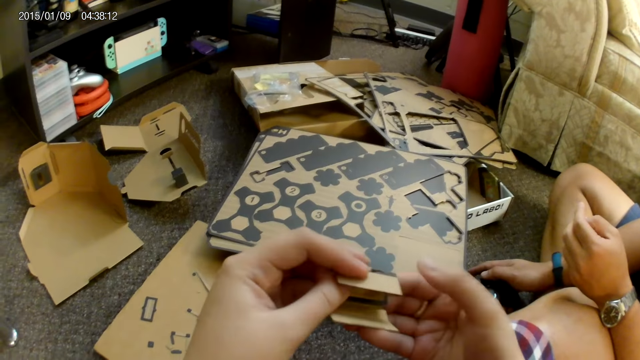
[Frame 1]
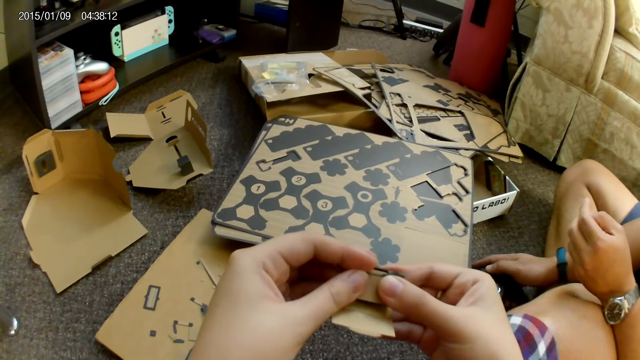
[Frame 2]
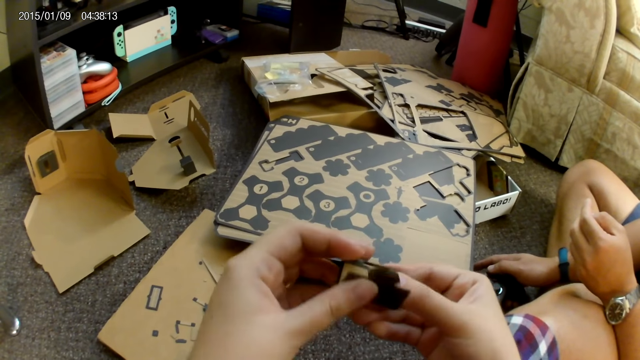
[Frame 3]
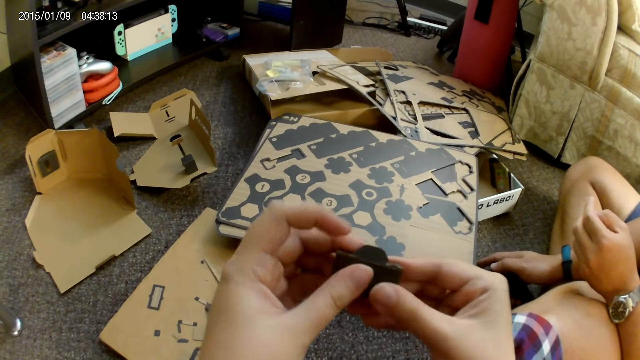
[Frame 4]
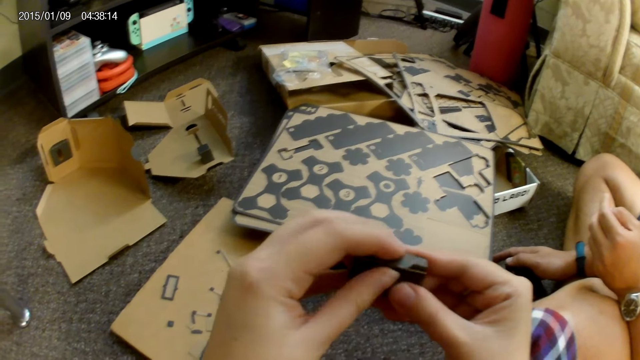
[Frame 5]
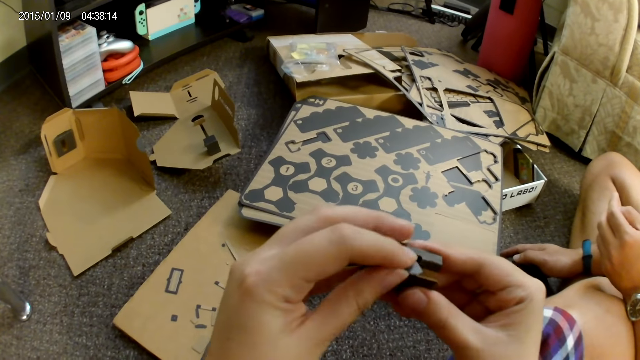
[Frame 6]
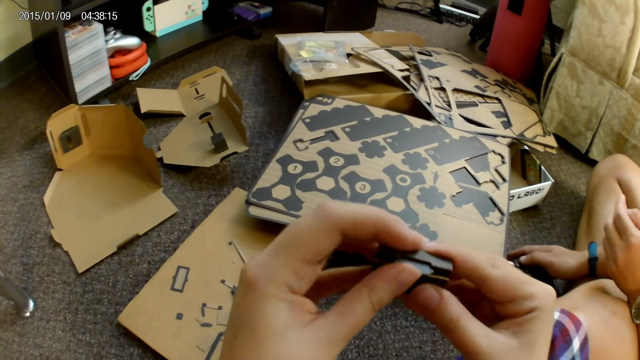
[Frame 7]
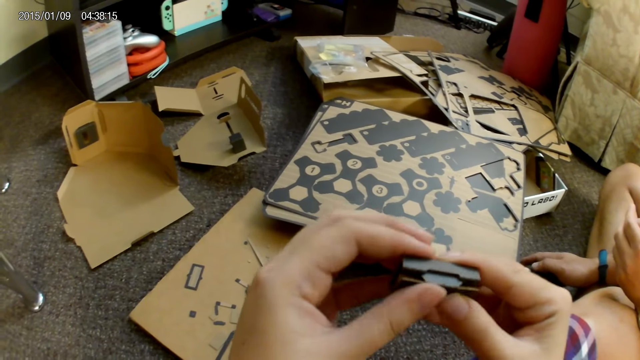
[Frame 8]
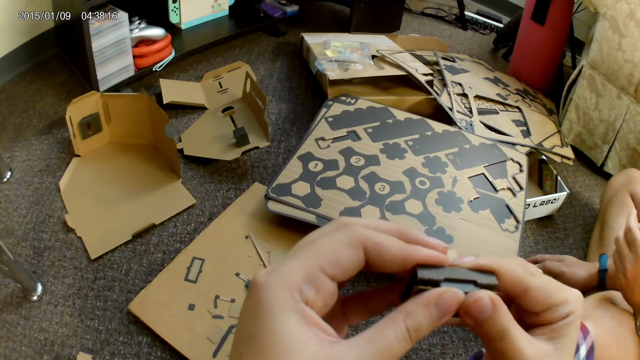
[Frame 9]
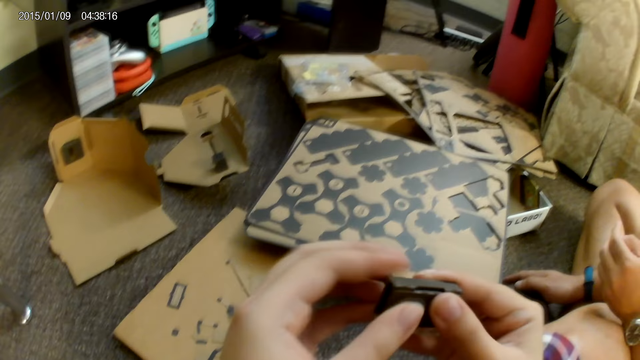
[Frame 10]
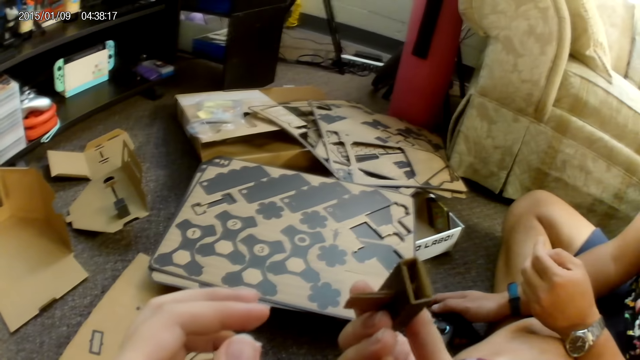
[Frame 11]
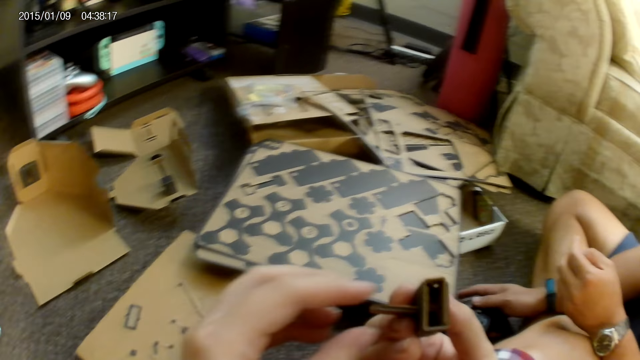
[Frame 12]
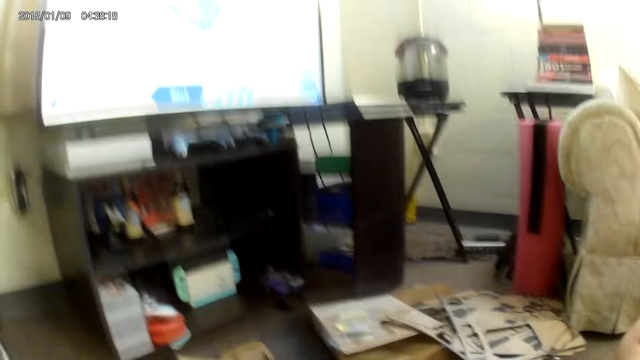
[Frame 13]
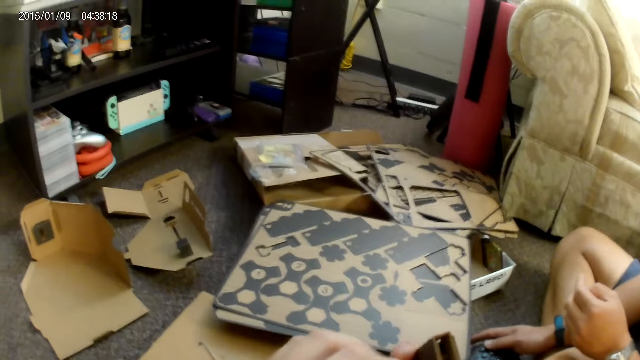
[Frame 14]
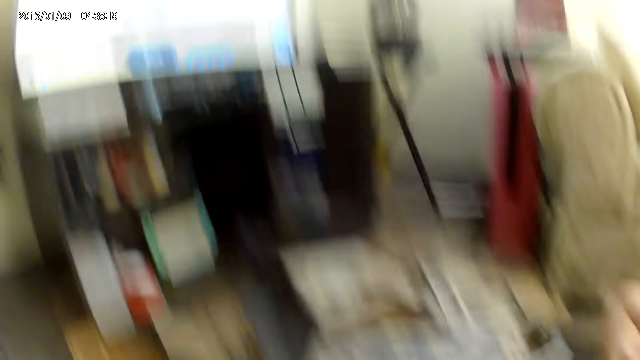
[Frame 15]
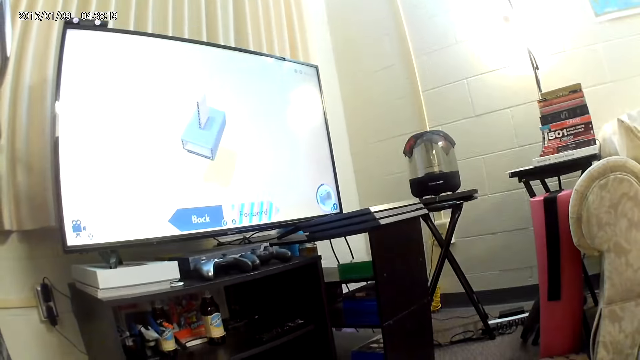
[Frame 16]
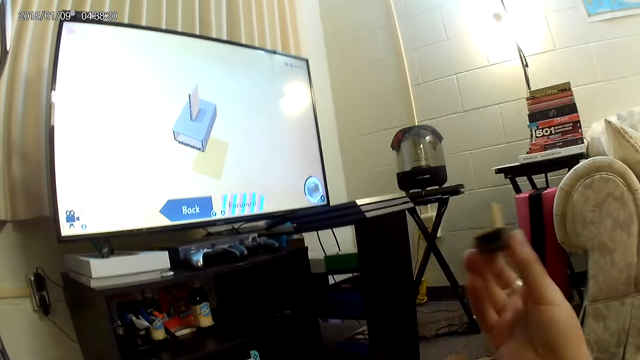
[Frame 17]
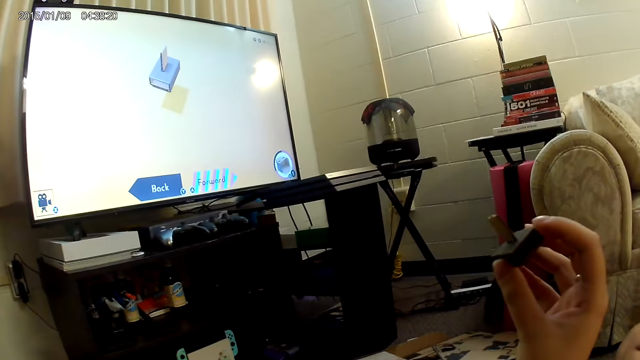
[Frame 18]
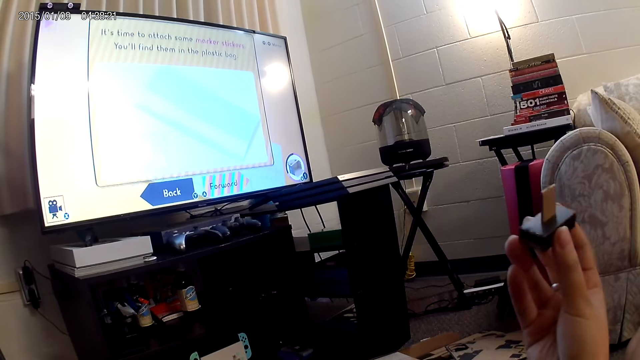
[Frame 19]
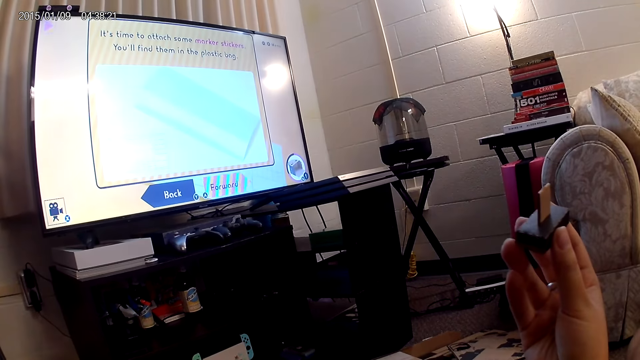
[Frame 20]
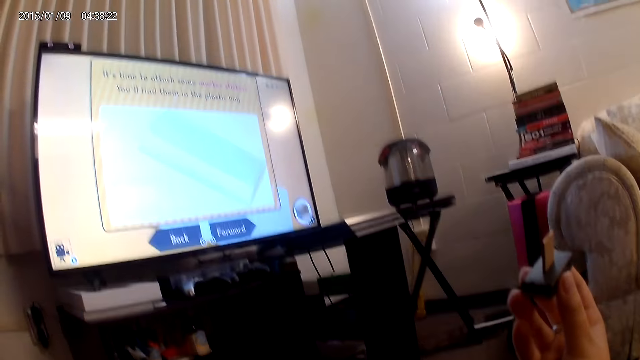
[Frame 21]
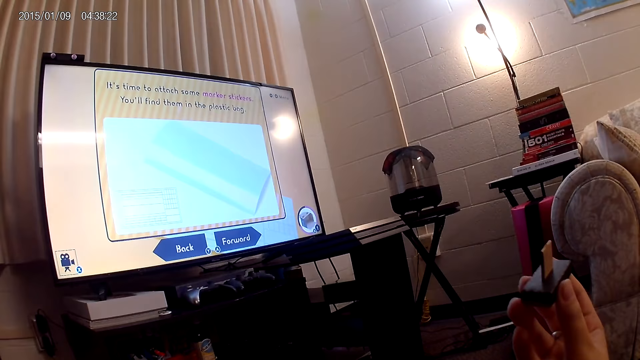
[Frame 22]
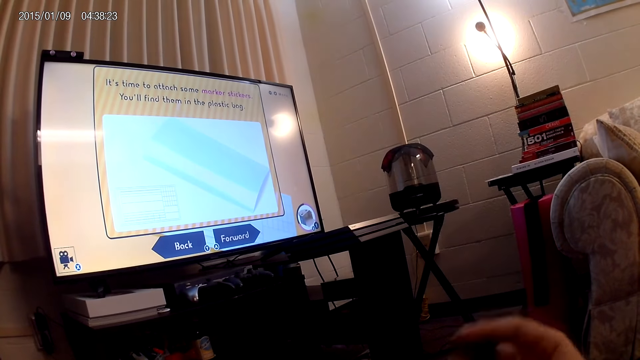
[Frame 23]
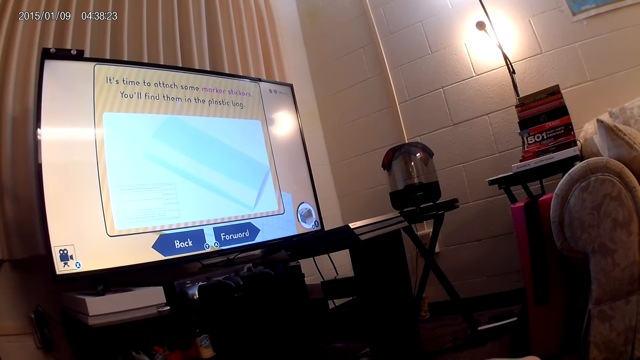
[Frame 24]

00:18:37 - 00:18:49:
The camera wearer raises the cardboard with her right hand.

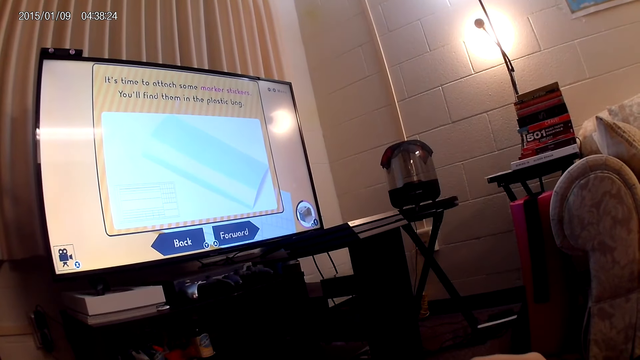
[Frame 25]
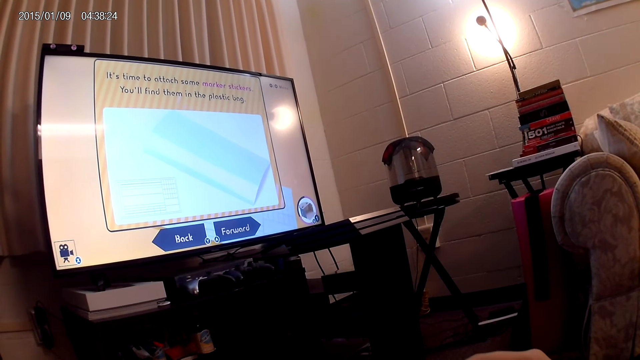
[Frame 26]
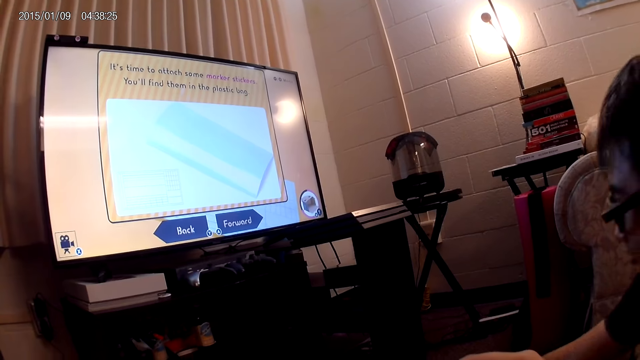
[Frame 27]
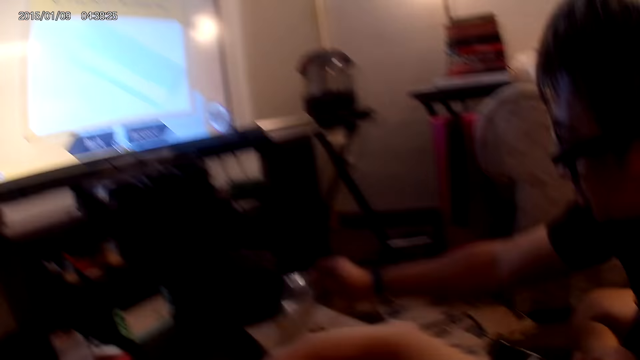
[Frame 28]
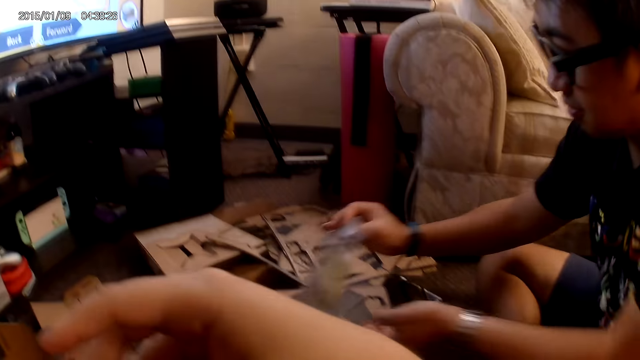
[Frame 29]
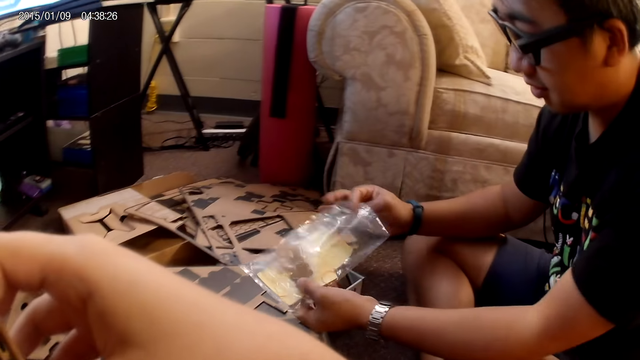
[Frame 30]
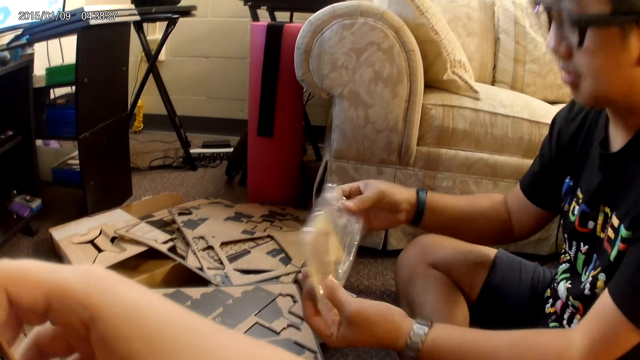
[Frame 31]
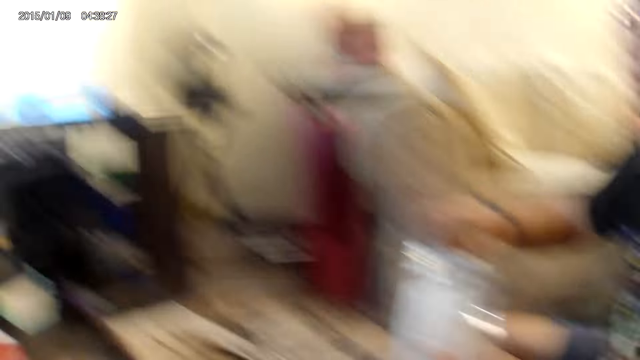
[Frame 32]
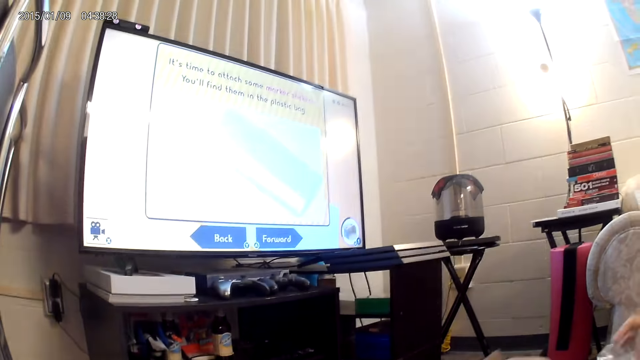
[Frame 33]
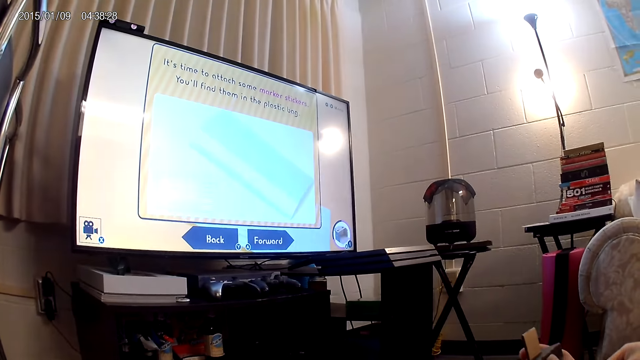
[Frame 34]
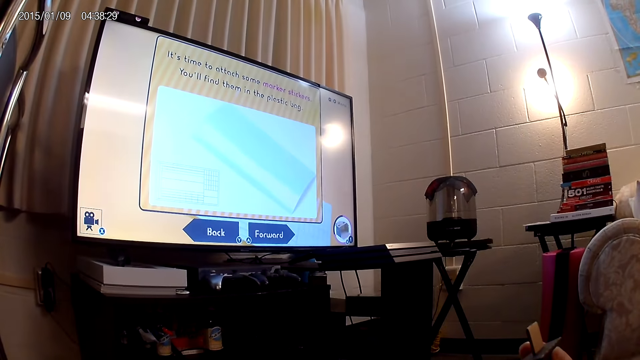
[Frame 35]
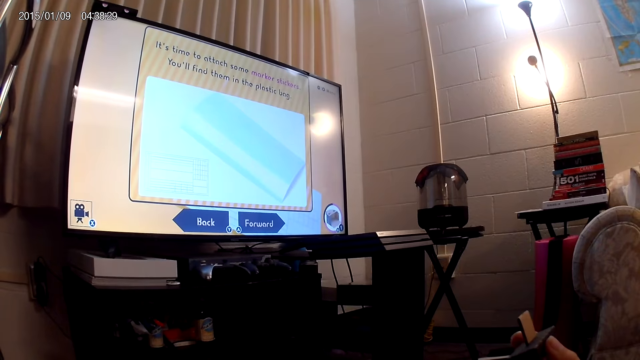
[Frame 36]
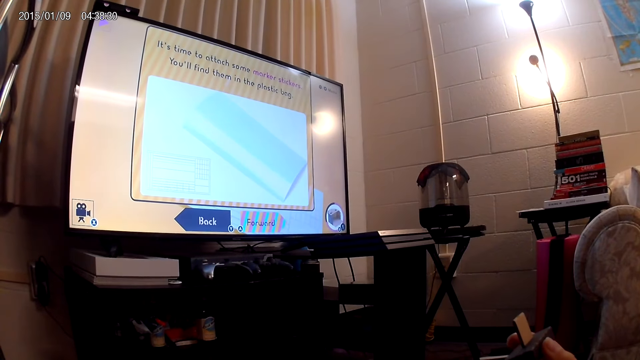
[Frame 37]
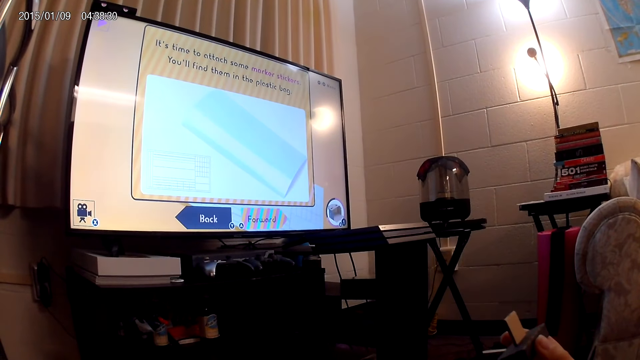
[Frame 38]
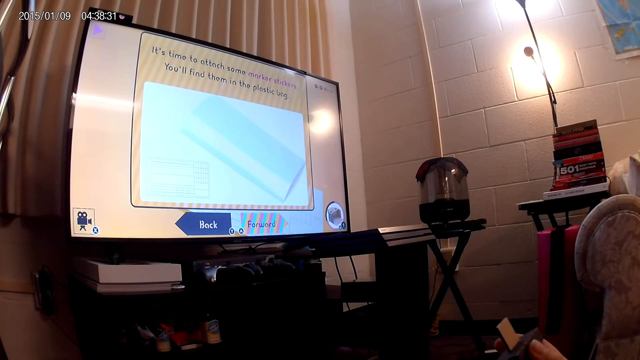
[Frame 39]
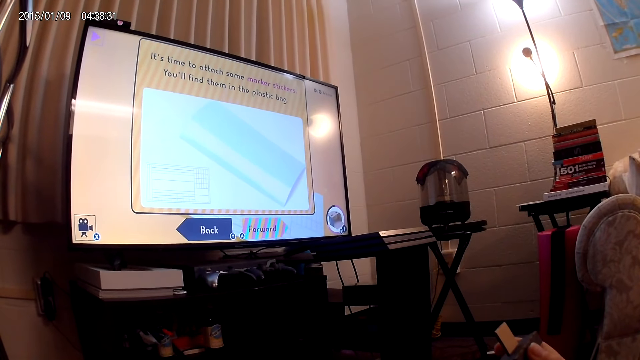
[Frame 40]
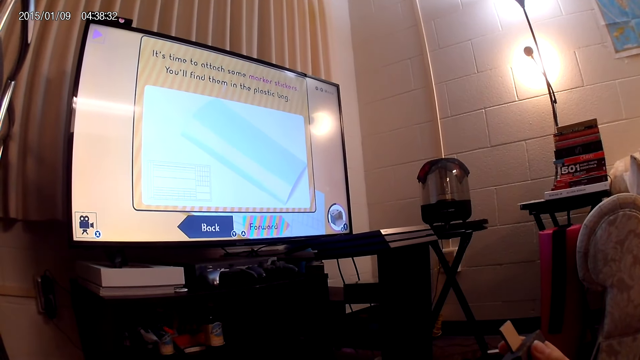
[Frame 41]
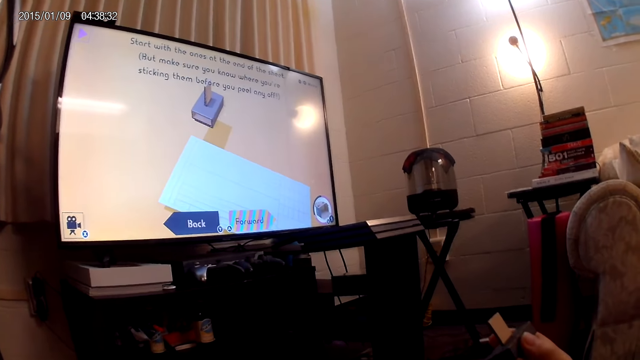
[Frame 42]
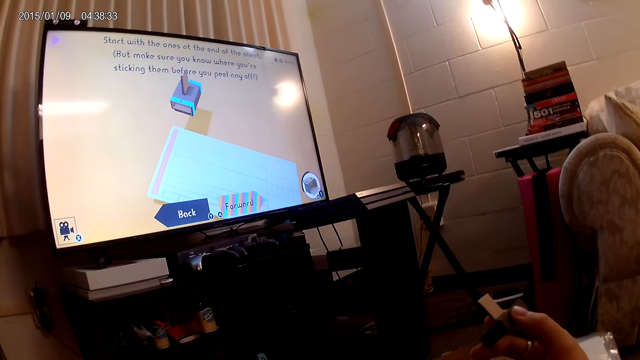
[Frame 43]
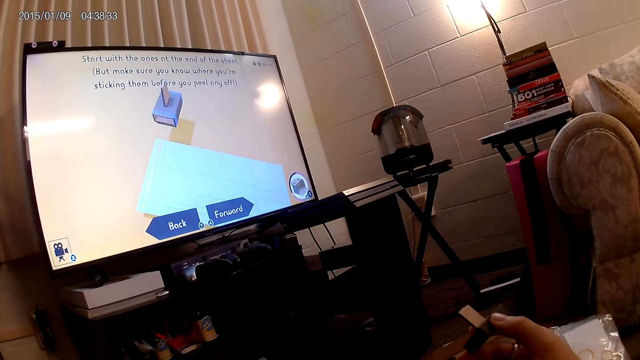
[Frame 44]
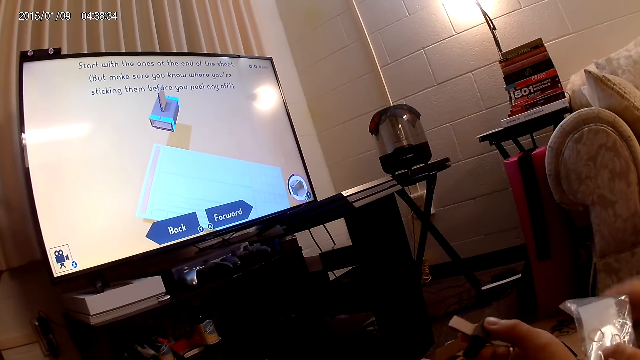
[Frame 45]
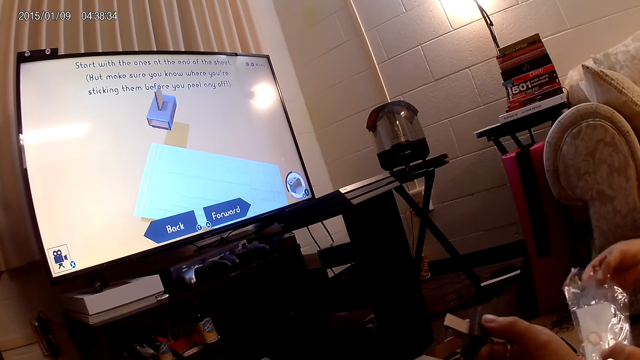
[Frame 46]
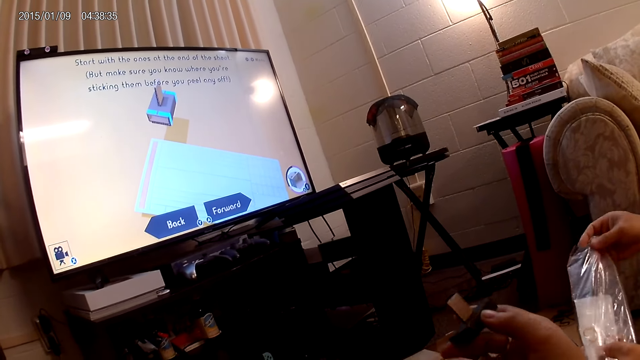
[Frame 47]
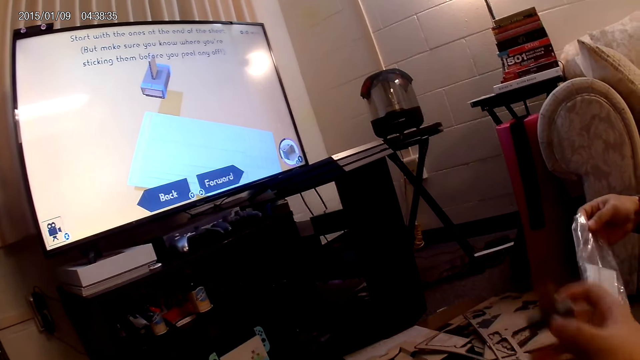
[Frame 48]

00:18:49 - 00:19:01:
A man picks up a pack of stickers from a stack of cardboard with his right hand. He holds the pack of stickers with both hands.
